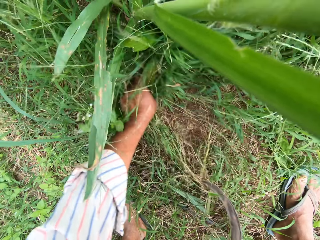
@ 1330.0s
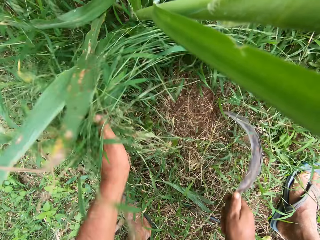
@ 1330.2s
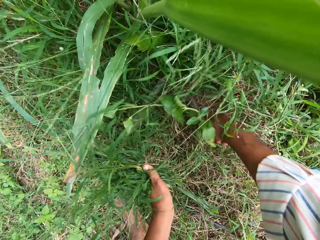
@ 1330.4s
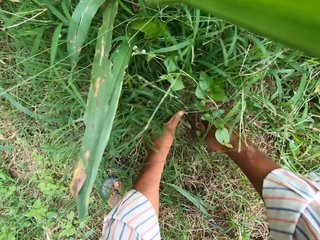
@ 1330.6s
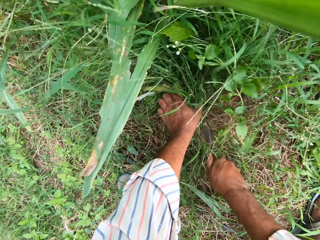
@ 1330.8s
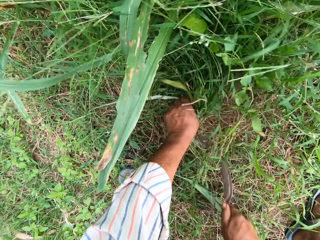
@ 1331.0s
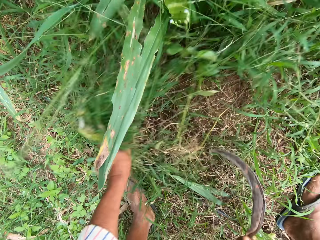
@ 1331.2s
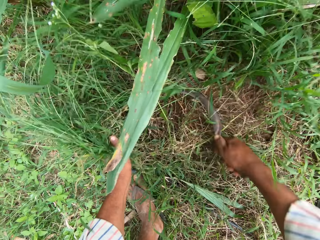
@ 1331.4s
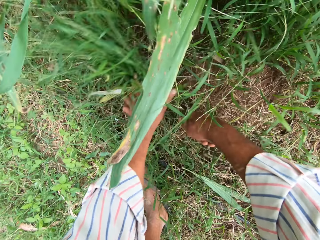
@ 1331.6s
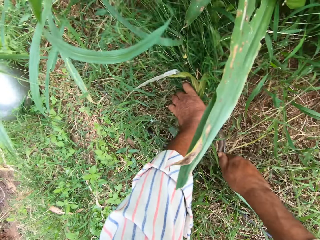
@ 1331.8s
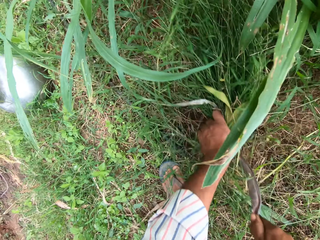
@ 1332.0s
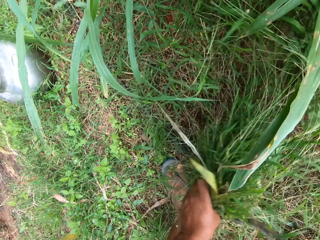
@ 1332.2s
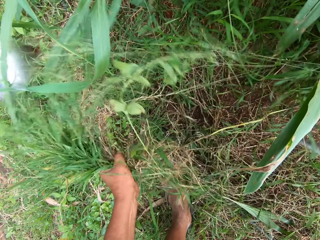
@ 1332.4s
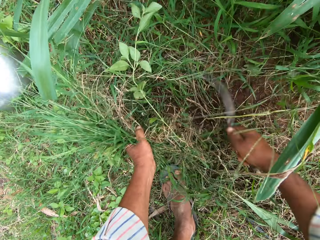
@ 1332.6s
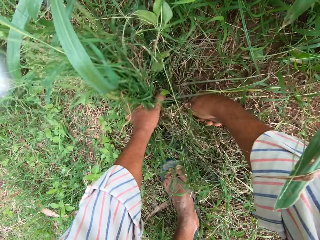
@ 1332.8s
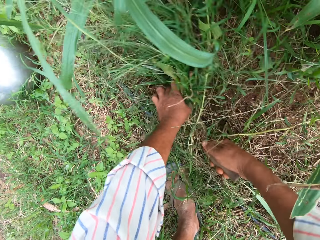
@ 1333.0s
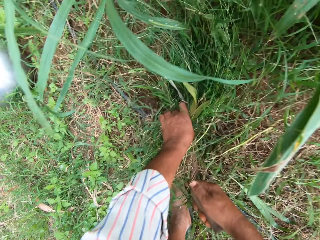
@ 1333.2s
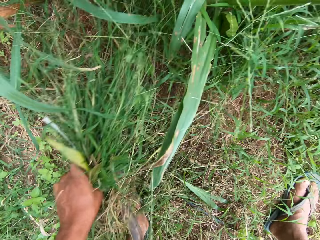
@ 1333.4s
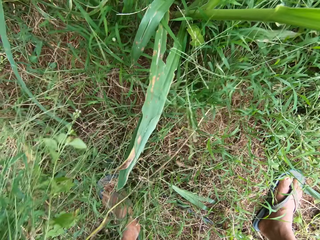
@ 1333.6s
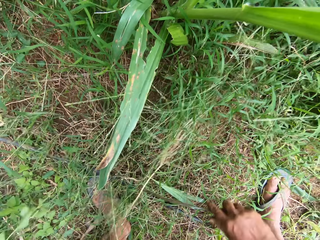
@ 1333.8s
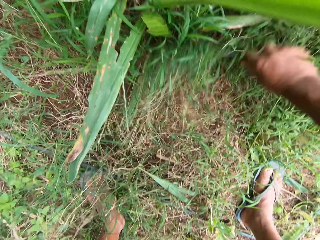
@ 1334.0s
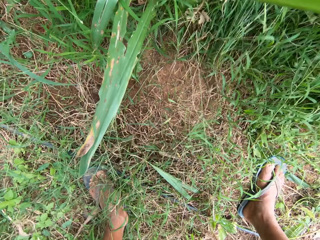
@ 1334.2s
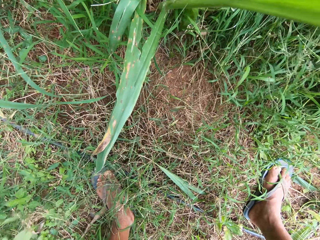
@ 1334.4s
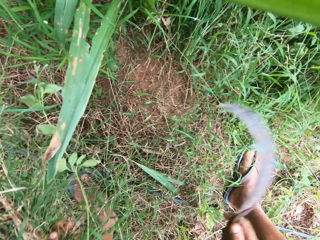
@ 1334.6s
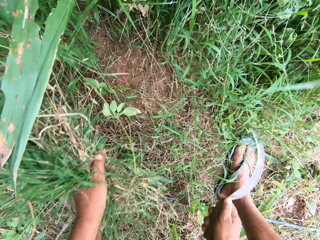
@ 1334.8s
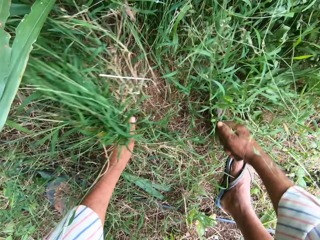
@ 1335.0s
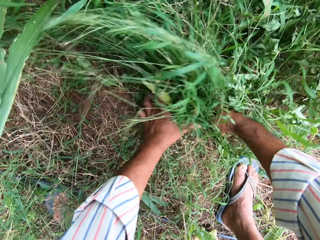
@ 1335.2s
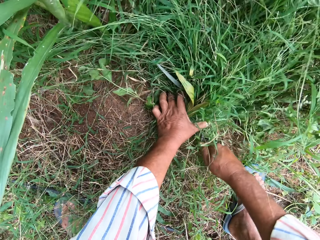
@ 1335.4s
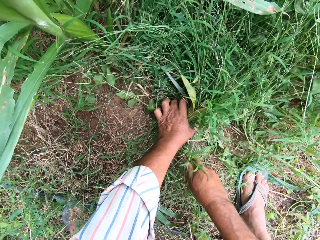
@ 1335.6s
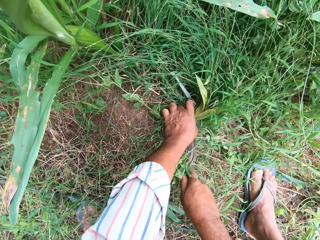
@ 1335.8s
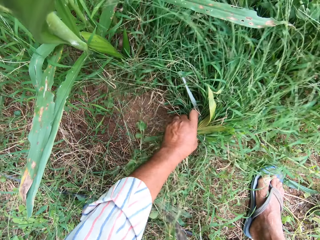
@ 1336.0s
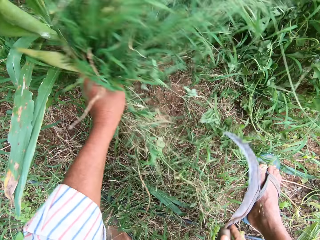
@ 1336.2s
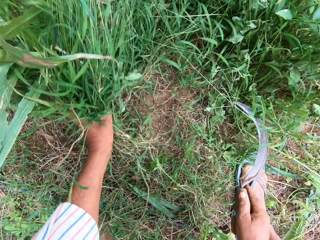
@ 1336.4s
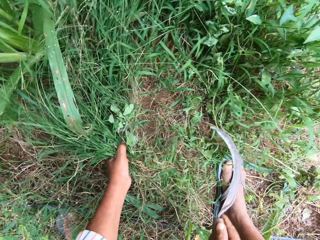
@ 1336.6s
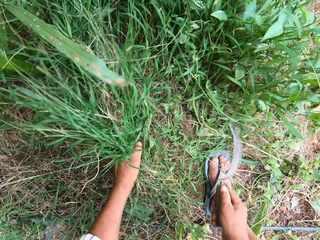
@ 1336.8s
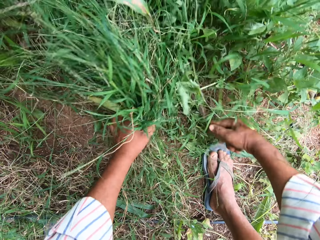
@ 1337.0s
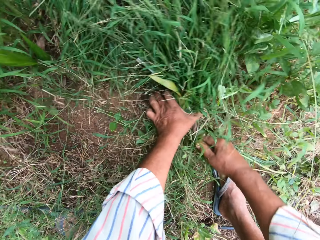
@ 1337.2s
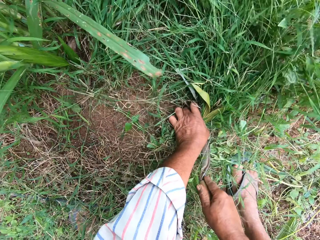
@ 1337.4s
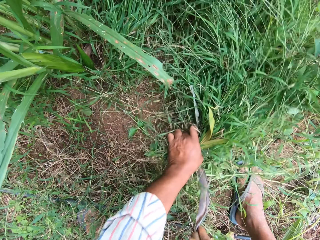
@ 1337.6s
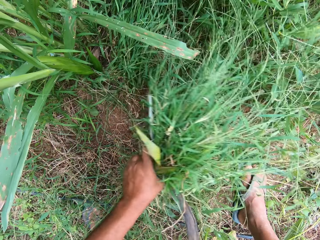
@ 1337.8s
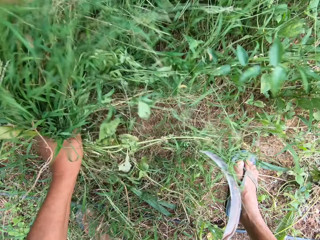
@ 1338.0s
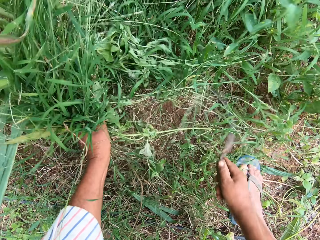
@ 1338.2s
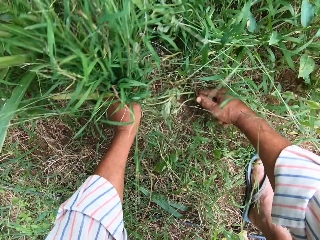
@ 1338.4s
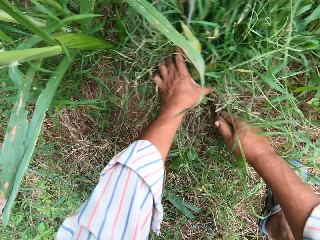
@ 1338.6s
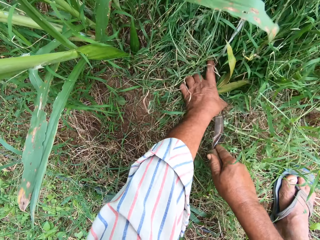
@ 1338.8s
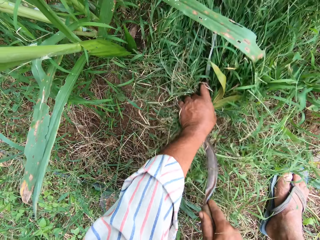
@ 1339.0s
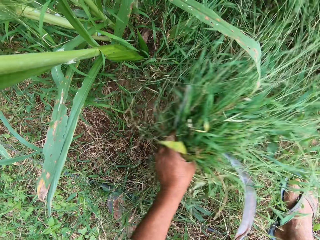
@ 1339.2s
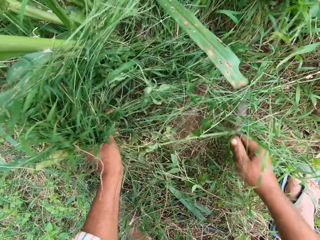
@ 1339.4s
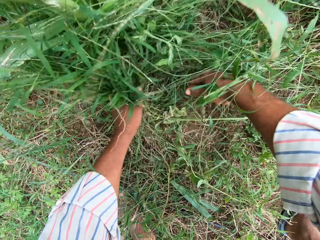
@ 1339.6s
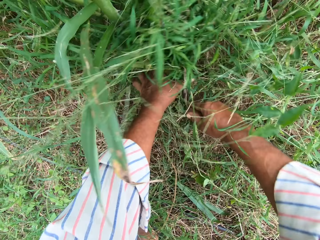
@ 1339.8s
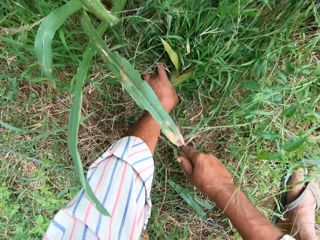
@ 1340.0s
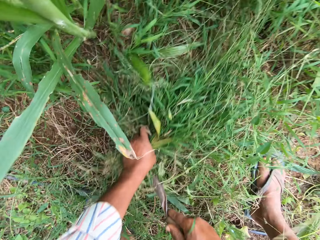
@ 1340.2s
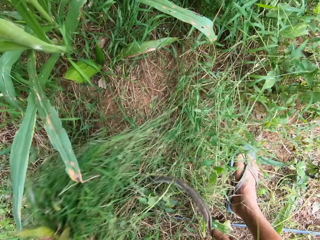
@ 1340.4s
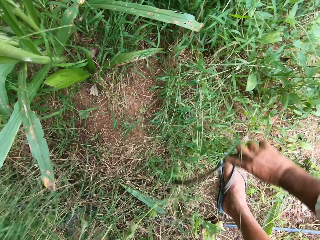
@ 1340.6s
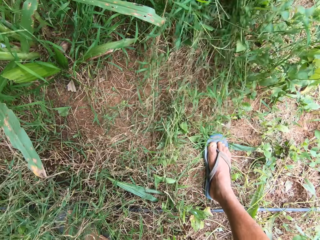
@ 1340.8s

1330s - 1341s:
The camera wearer cuts grasses. They cut grasses repeatedly.

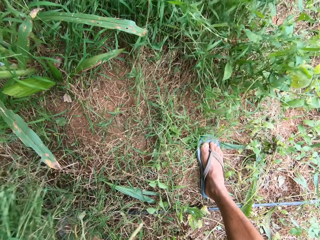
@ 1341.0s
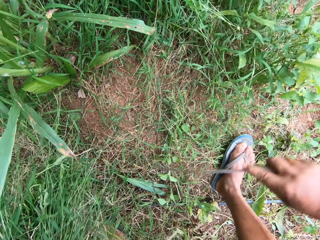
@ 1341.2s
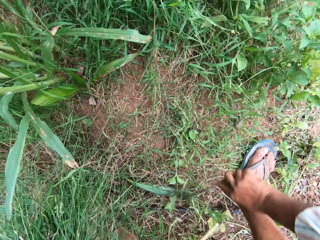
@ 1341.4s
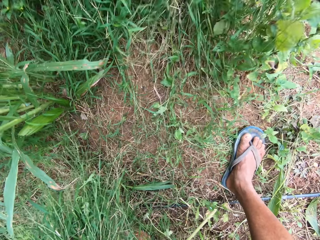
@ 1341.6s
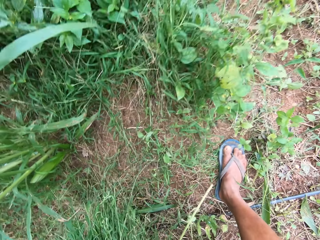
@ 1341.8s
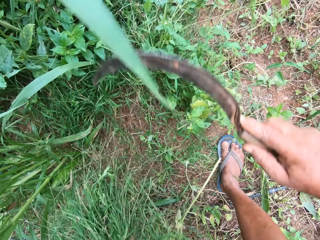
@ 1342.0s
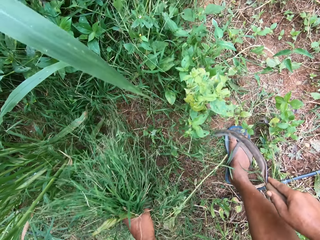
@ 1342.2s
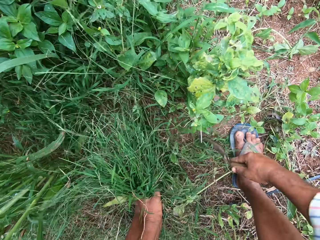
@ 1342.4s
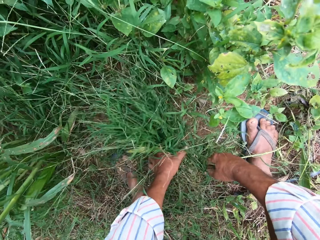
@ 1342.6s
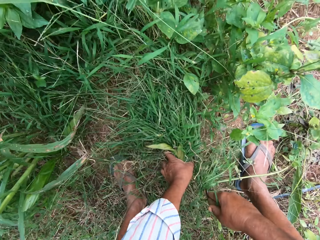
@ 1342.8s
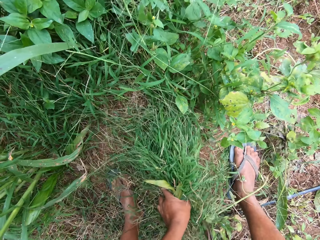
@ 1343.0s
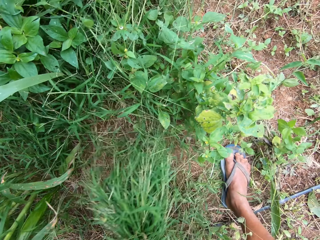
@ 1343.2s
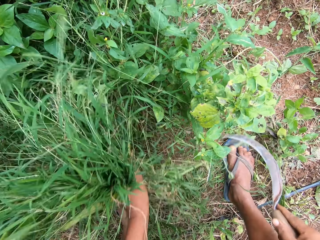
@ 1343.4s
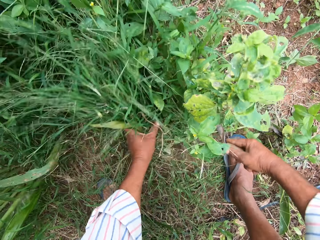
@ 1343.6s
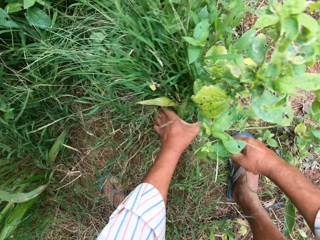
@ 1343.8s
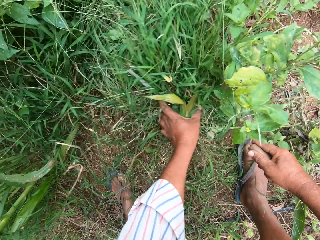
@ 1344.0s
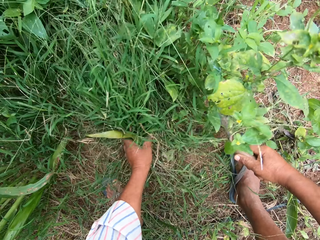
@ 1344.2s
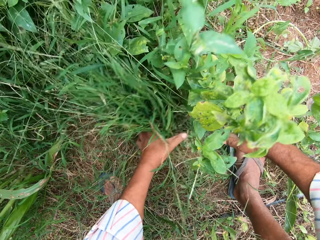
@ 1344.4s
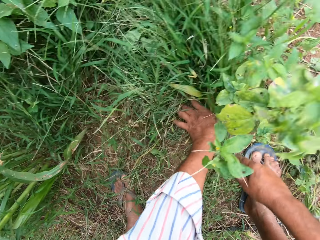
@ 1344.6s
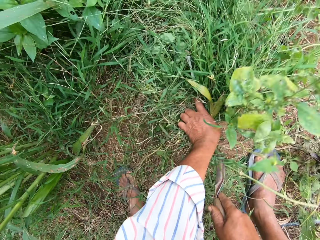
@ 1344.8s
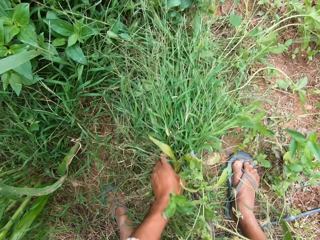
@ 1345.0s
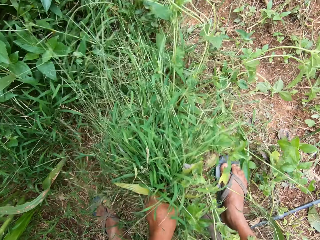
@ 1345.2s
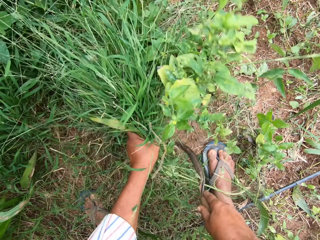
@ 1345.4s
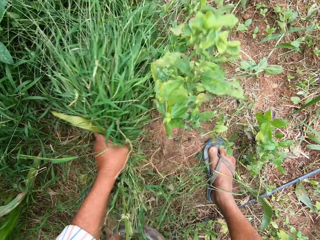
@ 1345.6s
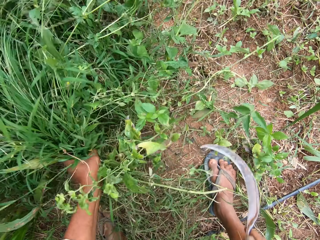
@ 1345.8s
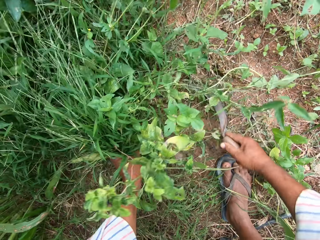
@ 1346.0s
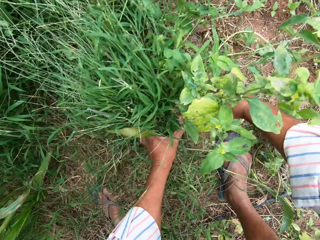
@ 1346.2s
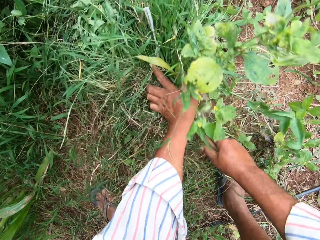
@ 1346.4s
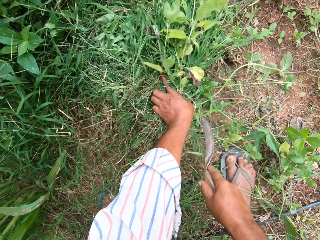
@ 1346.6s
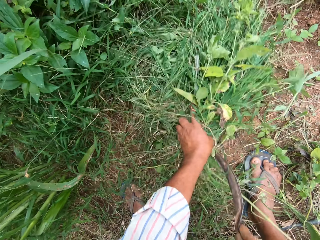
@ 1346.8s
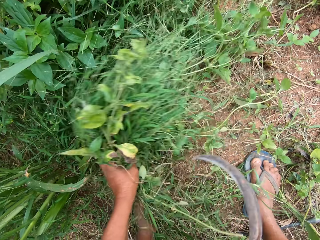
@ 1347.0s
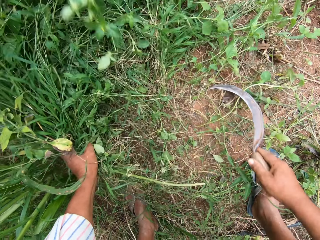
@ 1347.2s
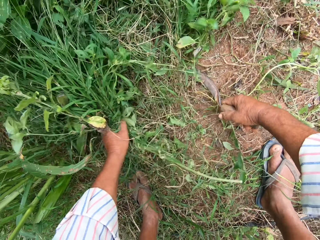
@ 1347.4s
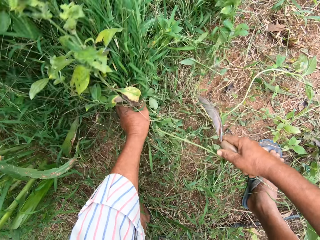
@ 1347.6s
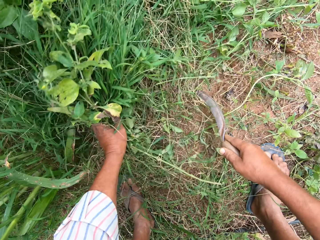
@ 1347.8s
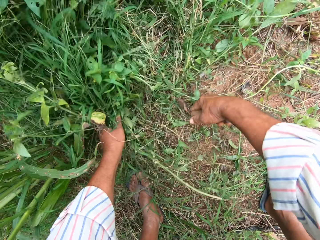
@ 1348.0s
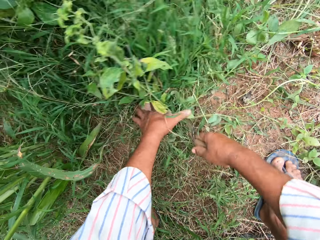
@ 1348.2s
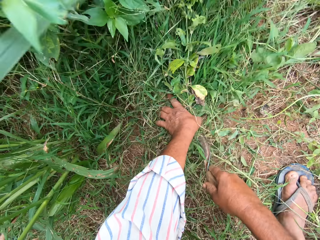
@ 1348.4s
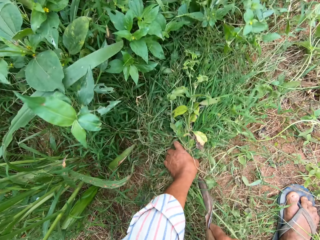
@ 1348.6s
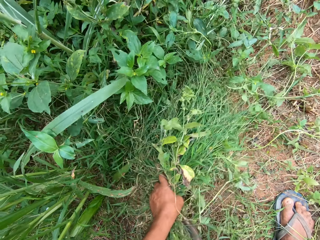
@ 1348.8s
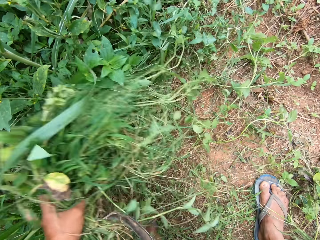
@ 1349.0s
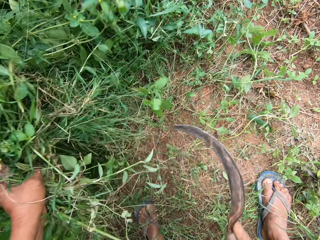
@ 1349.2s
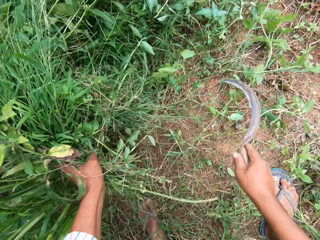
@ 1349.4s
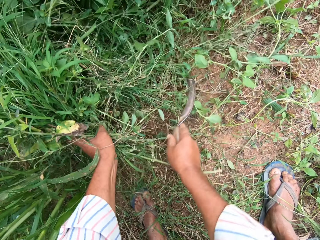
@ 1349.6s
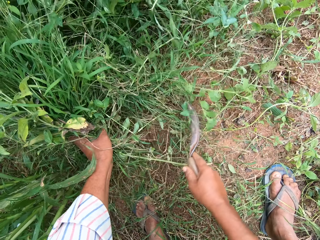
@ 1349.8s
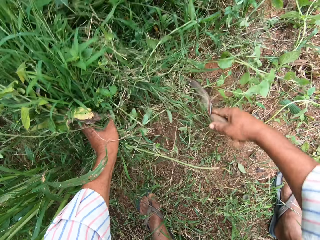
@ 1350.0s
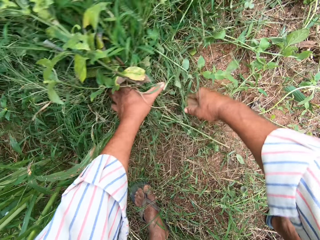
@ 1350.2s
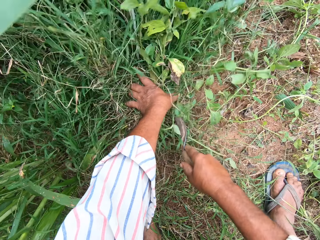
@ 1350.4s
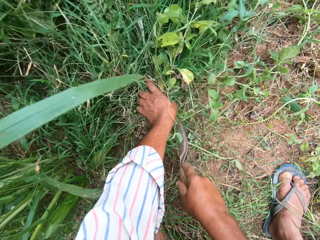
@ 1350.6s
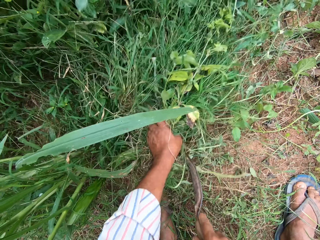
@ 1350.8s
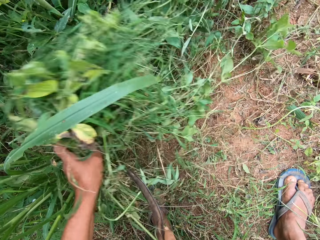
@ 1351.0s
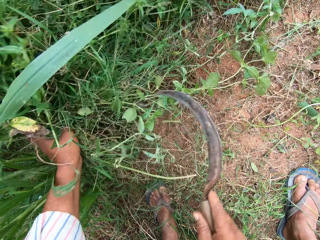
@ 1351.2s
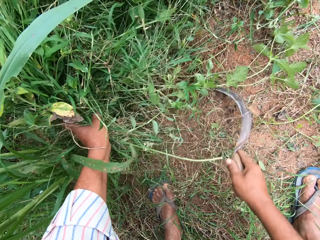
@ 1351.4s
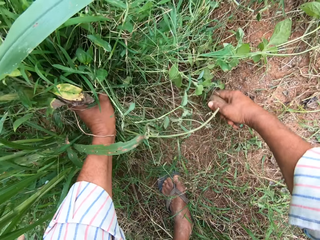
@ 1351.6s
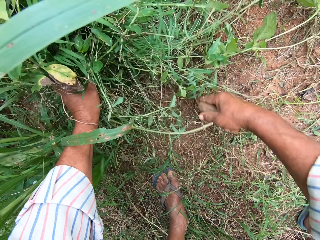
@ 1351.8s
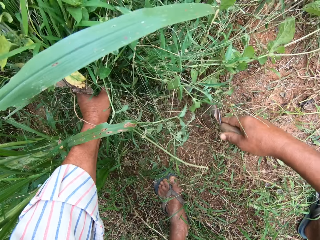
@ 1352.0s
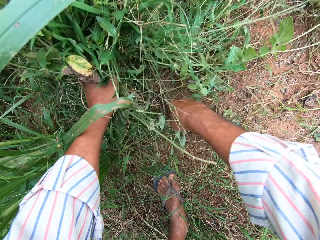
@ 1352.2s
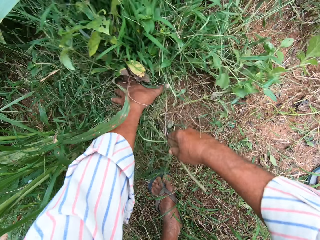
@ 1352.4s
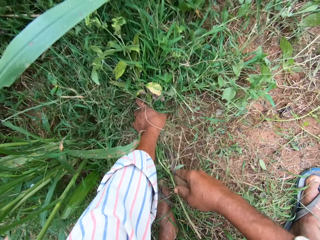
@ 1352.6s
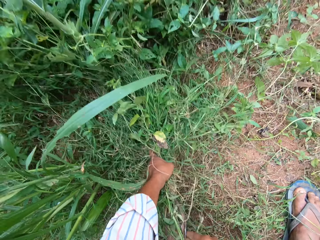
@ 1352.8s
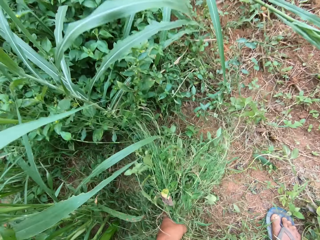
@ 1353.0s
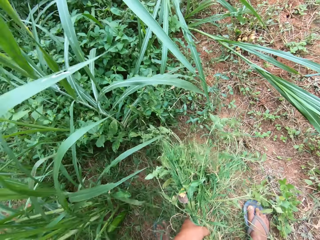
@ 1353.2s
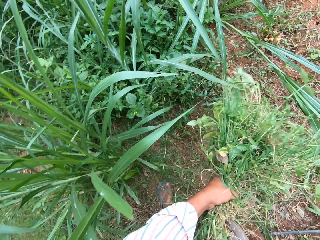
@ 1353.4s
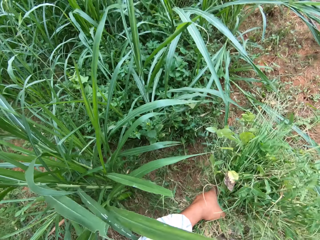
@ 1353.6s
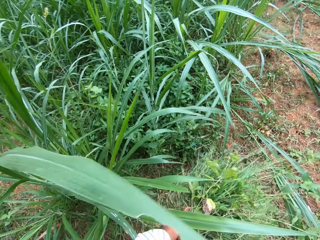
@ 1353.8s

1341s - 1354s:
The camera wearer holds the grass. They move the fodder with the sickle tool. They cut the grass with the sickle tool. They cut grasses repeatedly.
